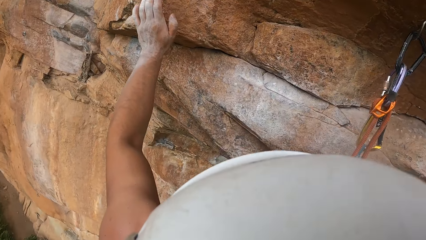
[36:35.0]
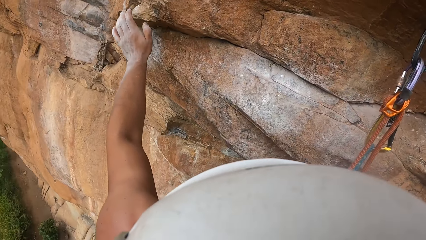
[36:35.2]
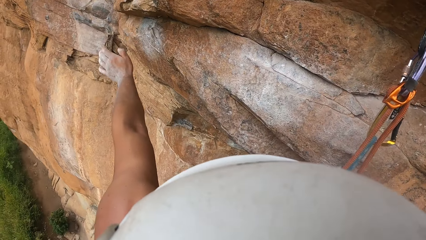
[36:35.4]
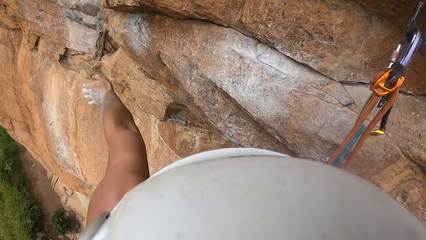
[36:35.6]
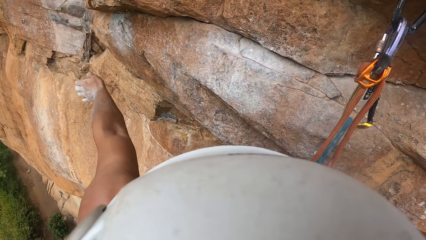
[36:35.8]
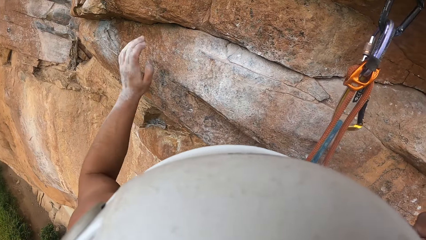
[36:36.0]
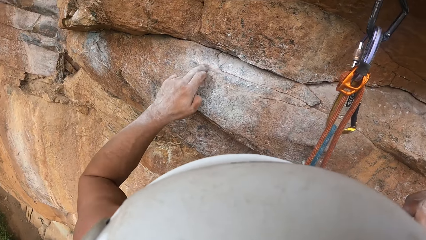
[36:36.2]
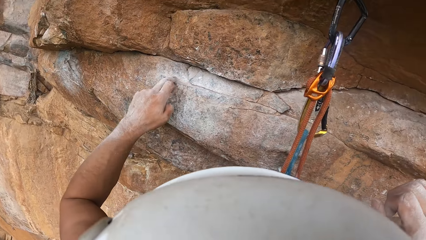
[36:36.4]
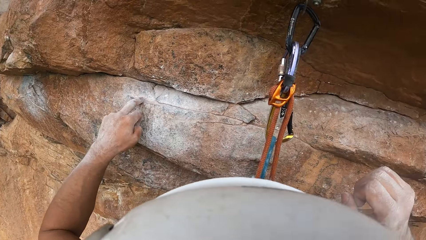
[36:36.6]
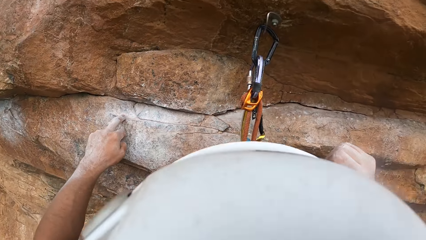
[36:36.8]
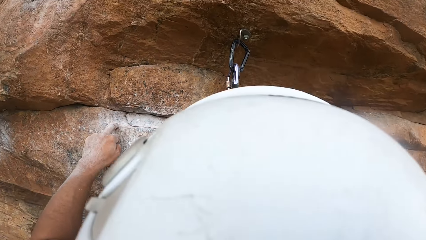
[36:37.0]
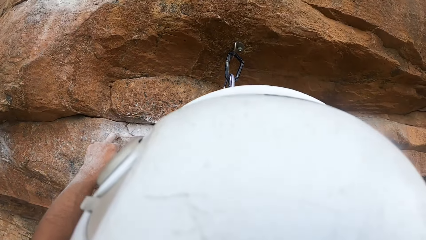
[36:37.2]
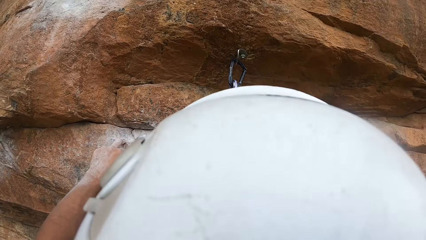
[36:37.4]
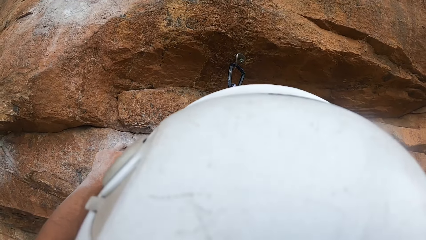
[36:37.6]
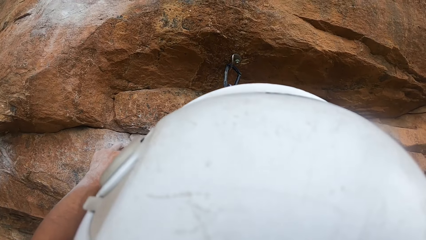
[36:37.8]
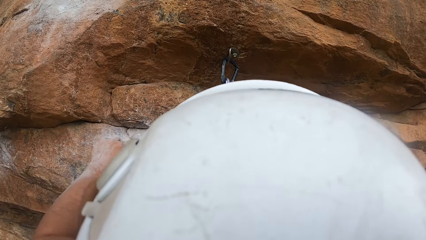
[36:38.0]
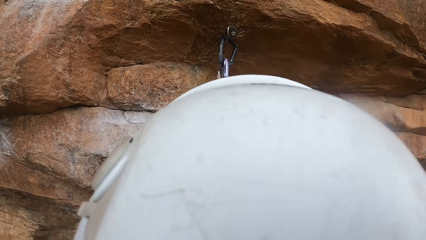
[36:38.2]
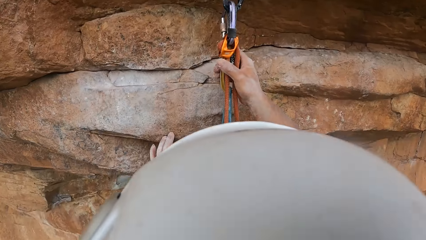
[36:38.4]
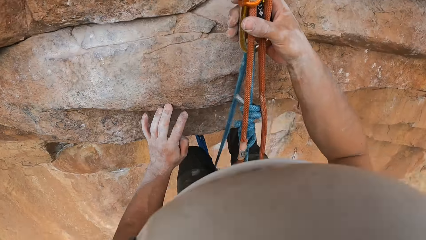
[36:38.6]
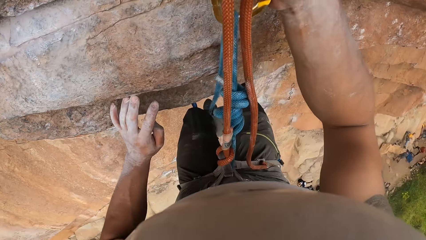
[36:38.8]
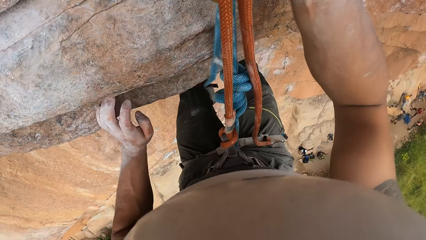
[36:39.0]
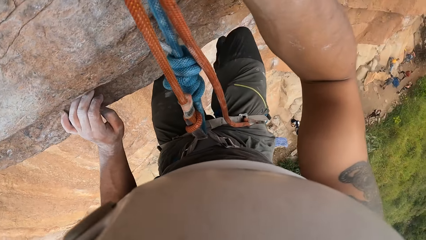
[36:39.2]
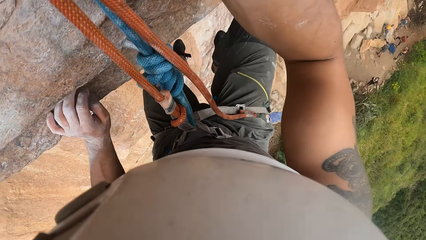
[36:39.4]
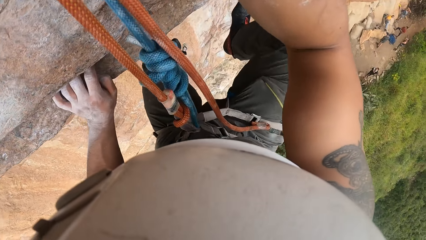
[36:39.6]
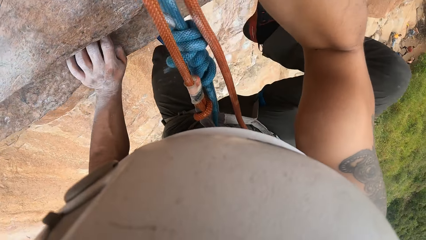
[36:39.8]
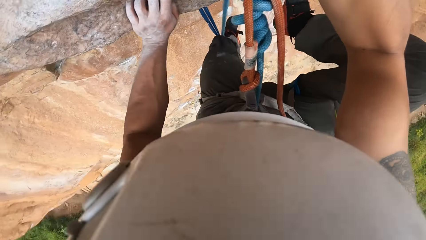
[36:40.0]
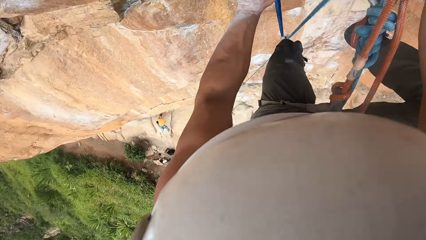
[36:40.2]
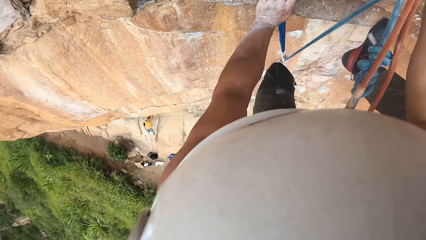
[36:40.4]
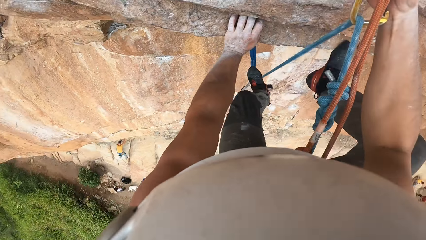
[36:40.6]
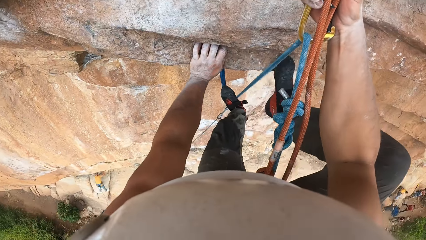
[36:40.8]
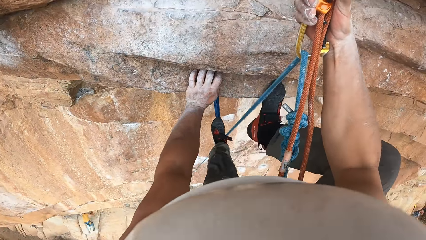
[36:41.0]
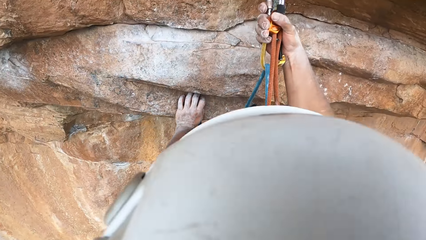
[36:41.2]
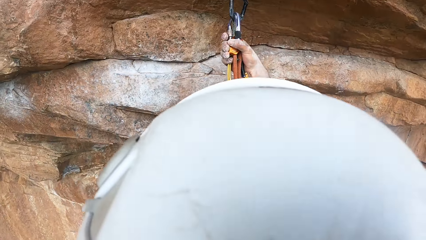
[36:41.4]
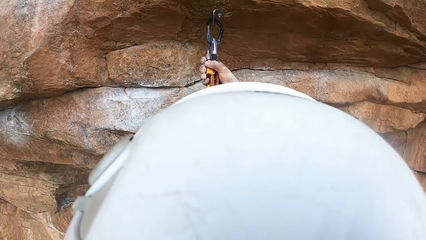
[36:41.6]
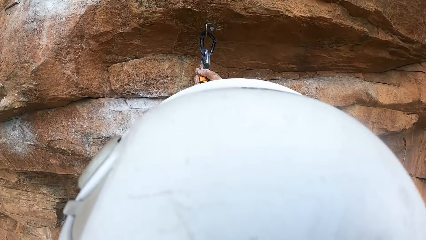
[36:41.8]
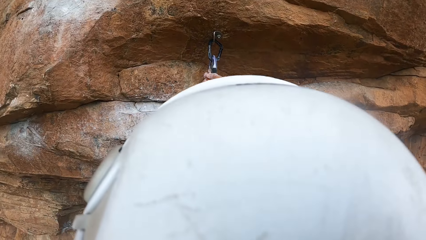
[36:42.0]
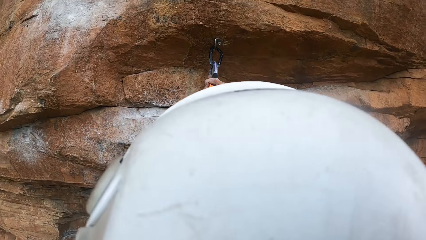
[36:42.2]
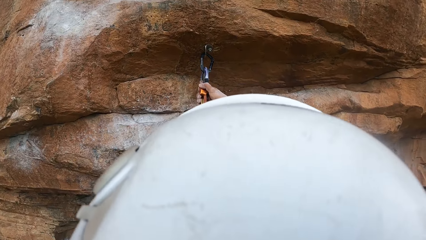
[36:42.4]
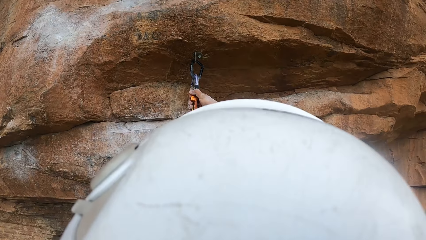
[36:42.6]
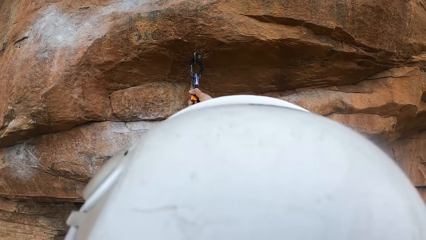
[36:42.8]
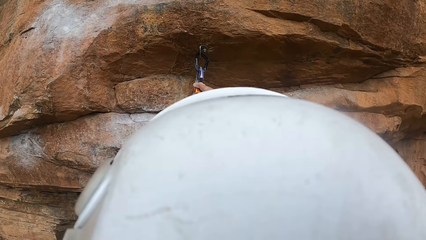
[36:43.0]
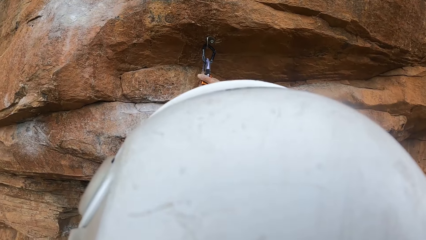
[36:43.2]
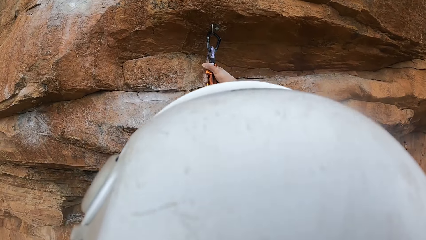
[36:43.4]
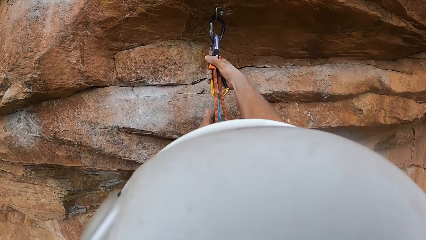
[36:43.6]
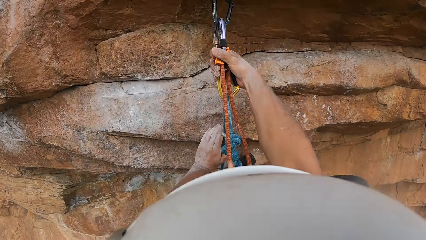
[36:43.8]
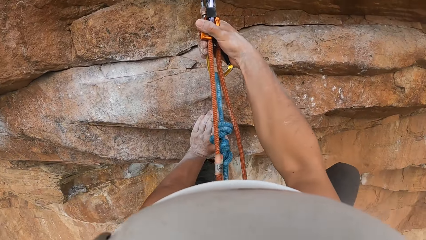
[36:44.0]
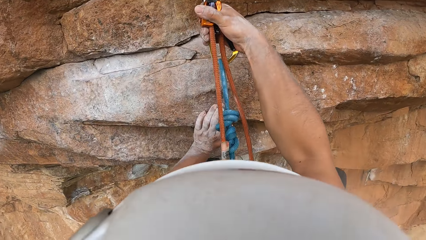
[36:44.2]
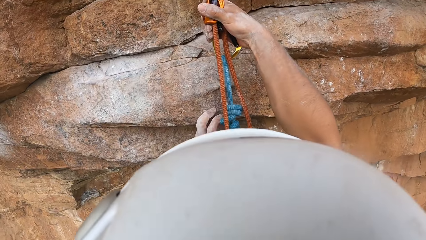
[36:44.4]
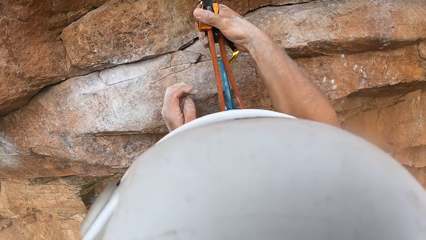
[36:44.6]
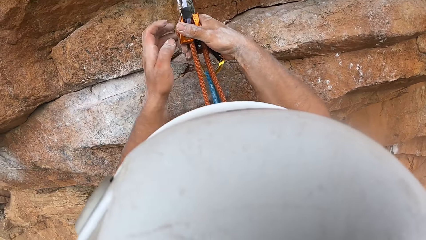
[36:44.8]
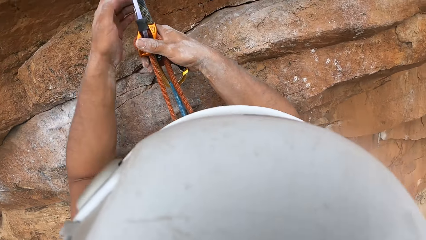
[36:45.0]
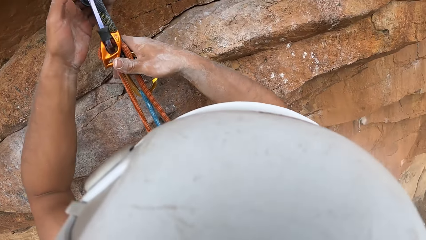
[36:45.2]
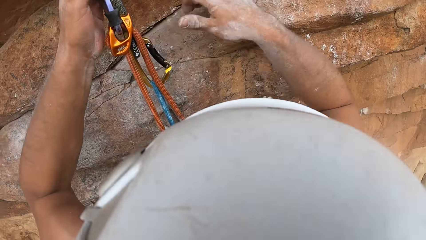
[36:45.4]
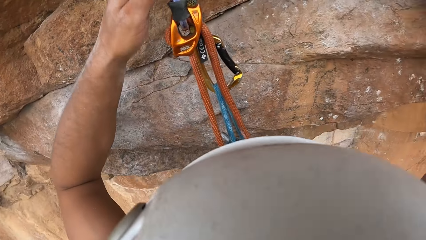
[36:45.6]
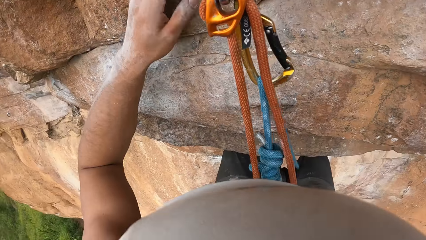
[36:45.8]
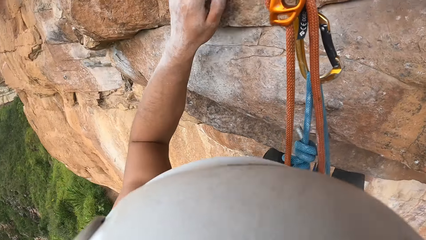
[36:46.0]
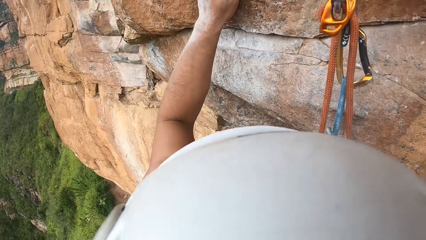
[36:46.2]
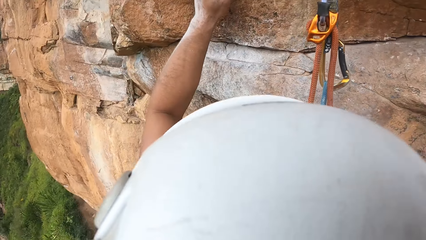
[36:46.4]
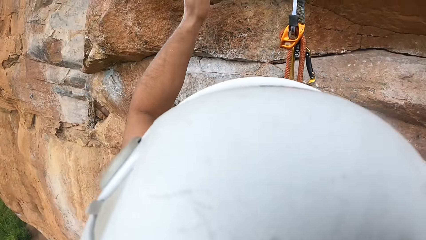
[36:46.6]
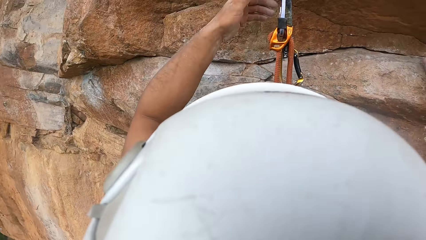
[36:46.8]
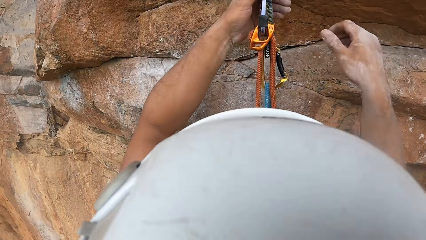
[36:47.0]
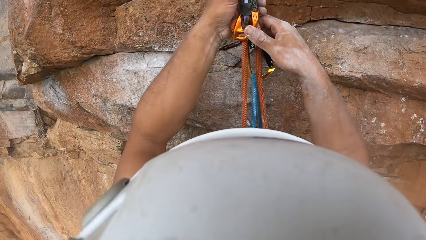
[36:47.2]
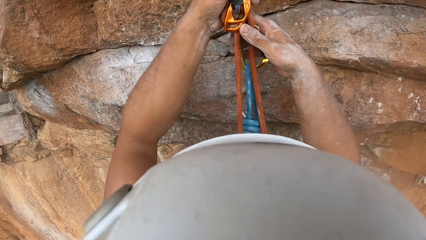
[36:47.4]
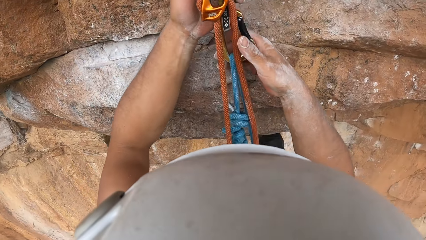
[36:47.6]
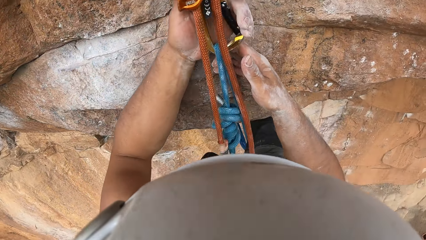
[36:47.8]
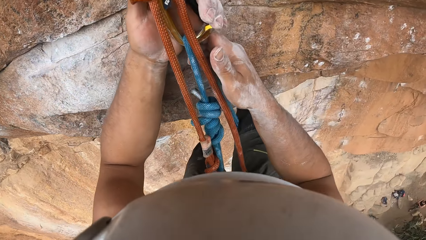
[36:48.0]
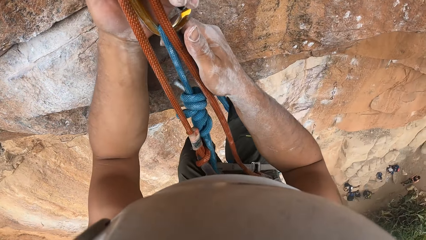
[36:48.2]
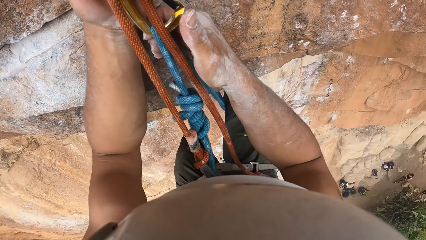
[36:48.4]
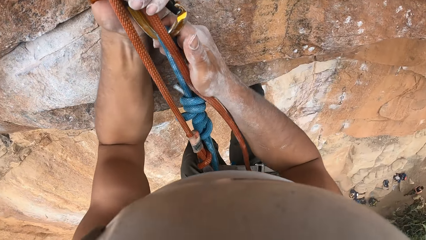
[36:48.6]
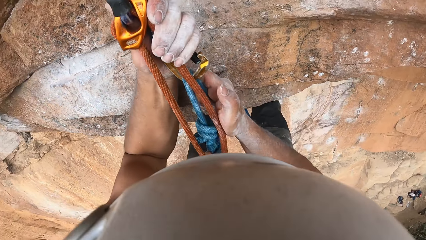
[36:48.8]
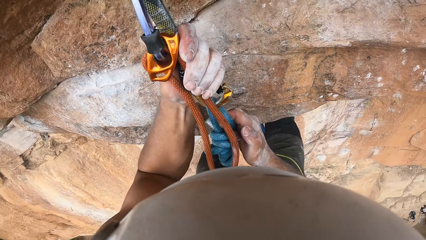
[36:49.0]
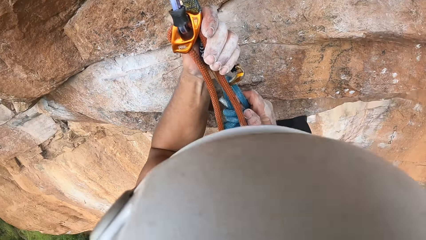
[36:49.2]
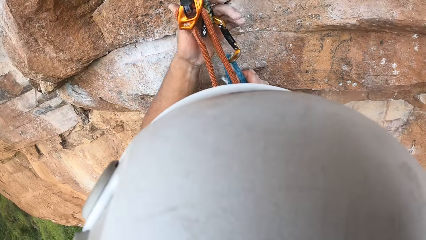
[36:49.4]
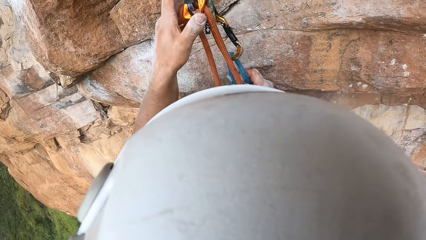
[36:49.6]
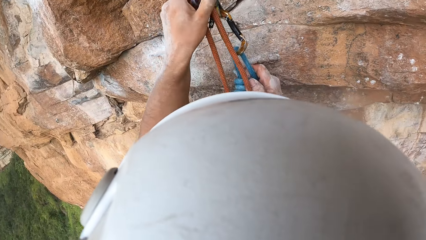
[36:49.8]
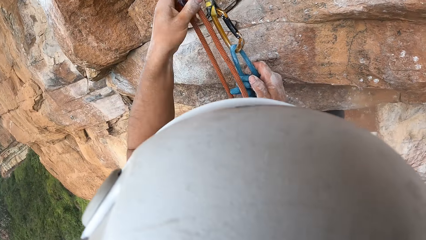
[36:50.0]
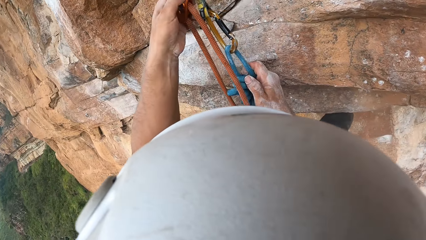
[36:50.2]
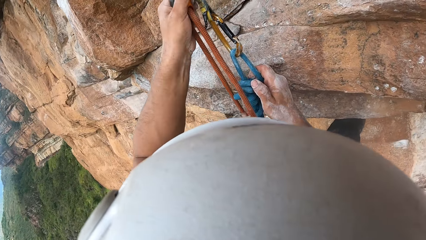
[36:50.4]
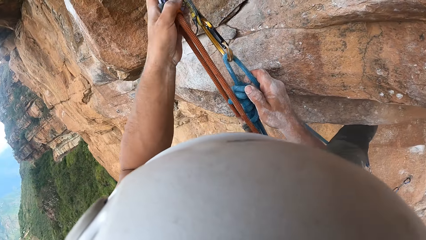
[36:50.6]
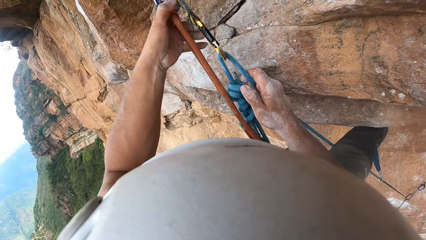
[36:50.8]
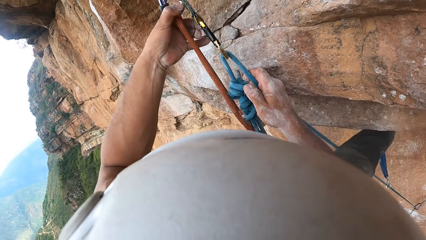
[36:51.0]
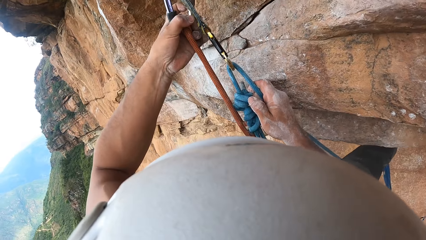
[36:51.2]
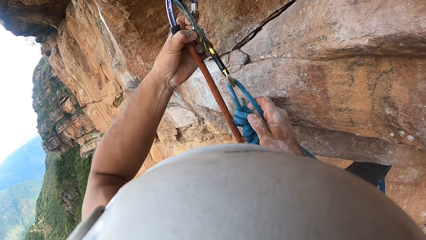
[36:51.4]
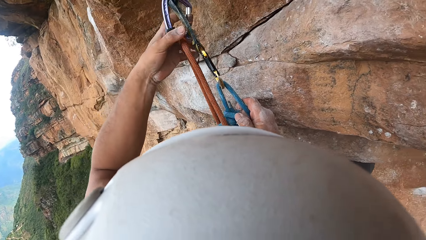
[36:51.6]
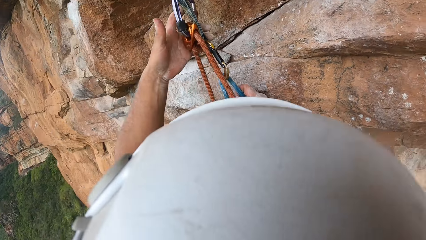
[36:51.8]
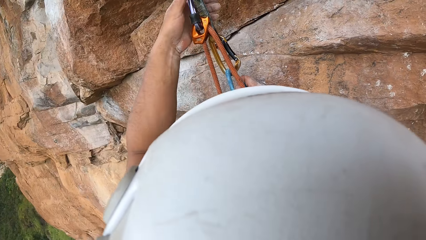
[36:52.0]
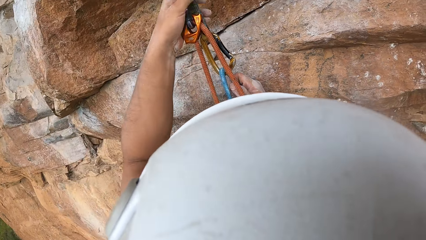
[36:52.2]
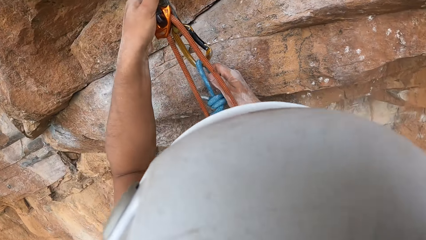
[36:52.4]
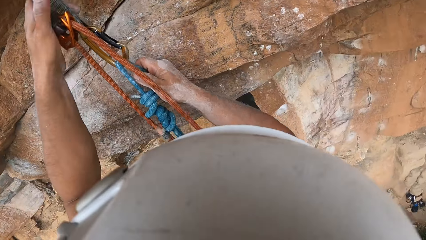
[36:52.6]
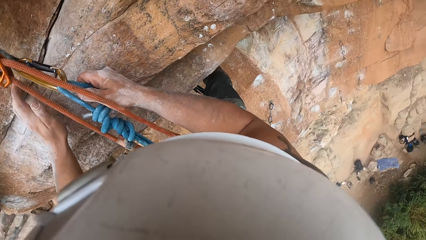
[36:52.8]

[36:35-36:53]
The camera wearer steps on the rock. They climb the mountain.
